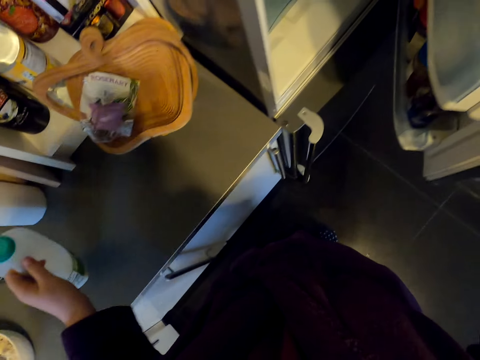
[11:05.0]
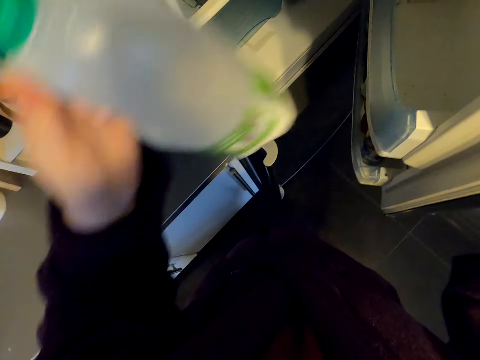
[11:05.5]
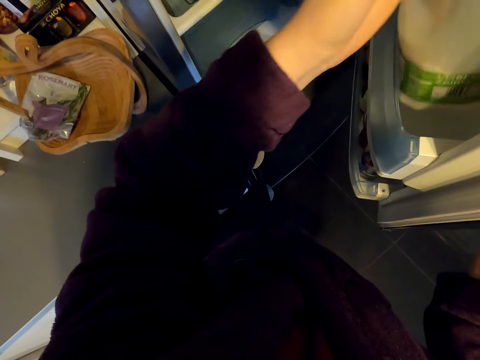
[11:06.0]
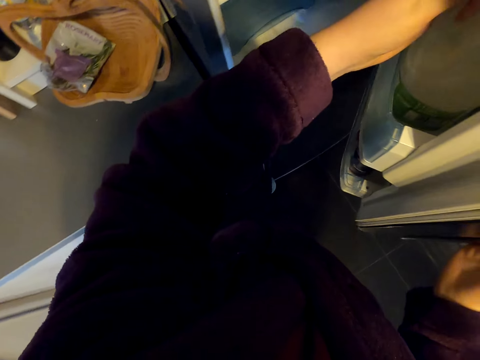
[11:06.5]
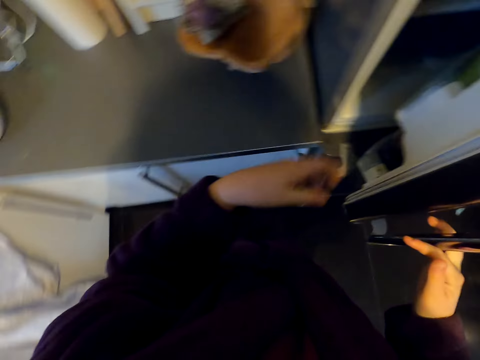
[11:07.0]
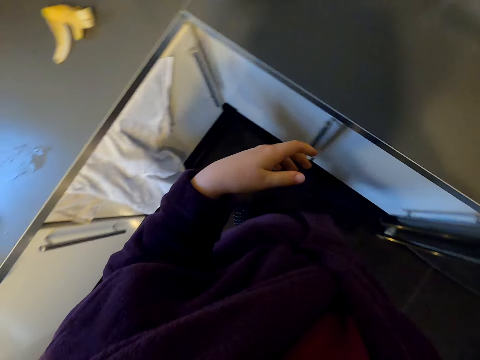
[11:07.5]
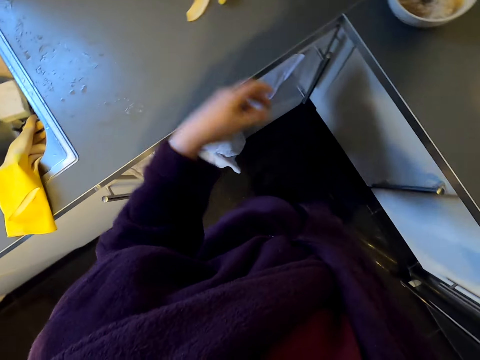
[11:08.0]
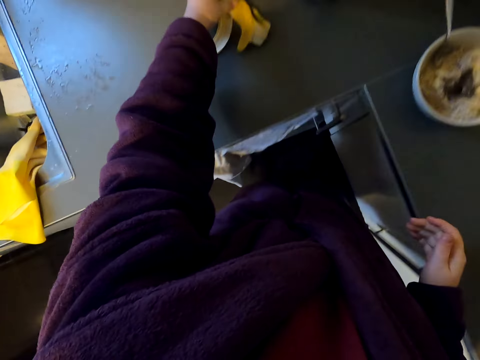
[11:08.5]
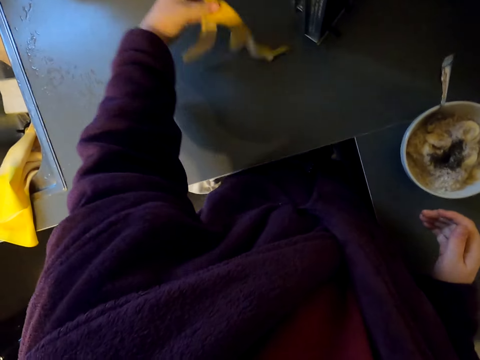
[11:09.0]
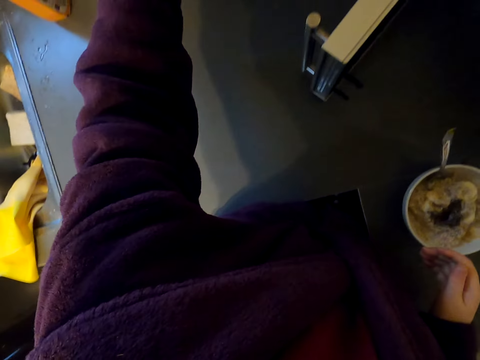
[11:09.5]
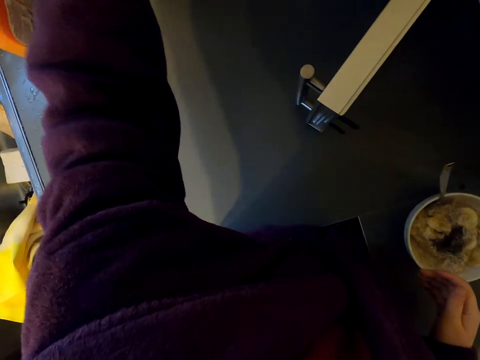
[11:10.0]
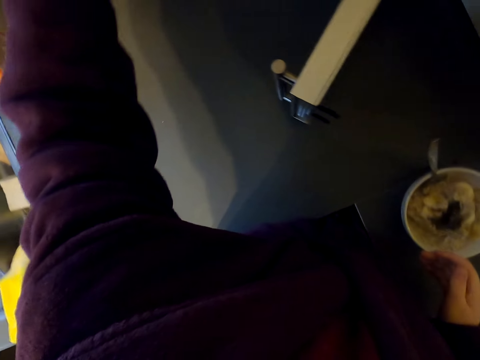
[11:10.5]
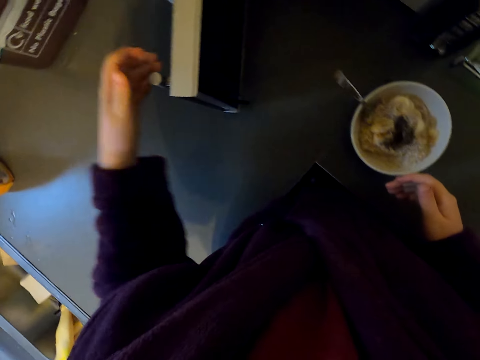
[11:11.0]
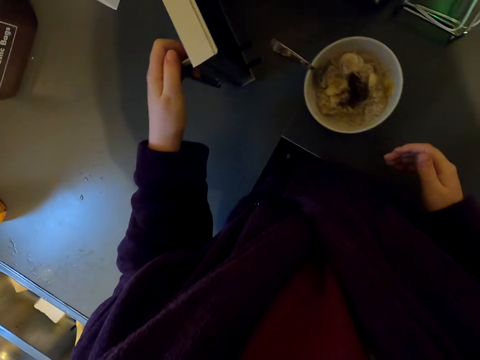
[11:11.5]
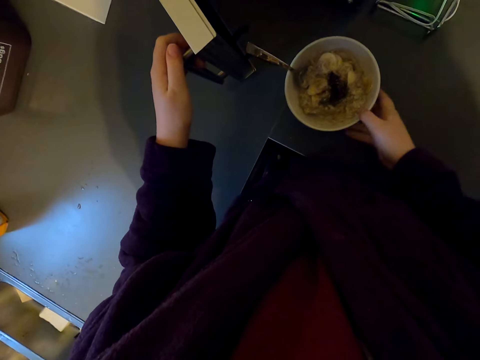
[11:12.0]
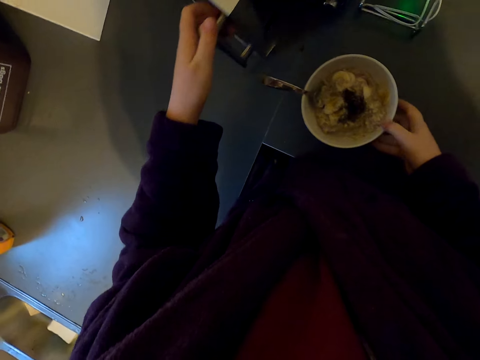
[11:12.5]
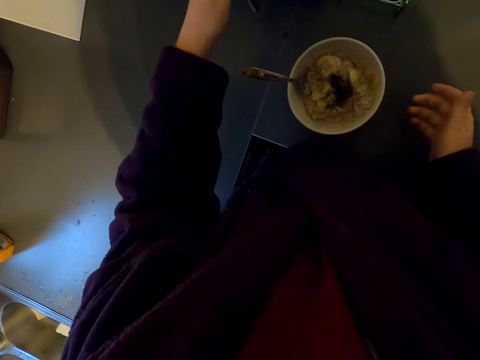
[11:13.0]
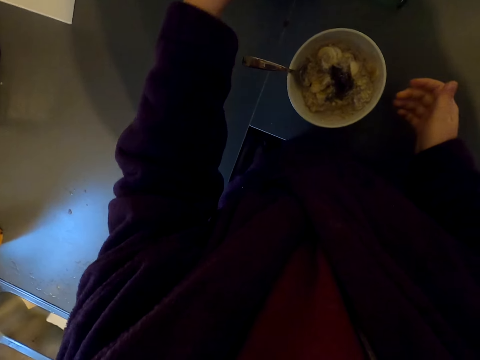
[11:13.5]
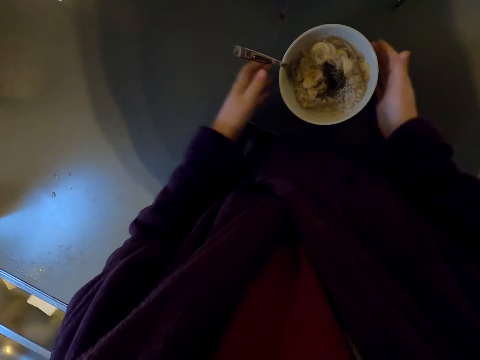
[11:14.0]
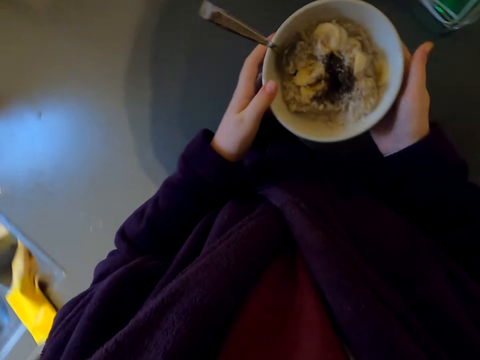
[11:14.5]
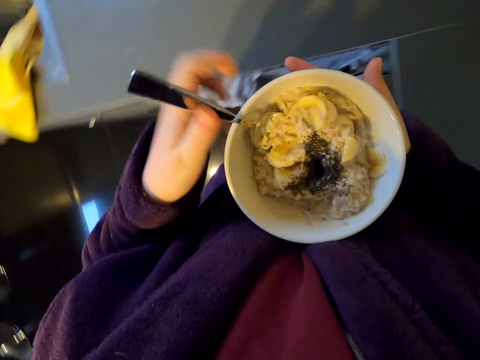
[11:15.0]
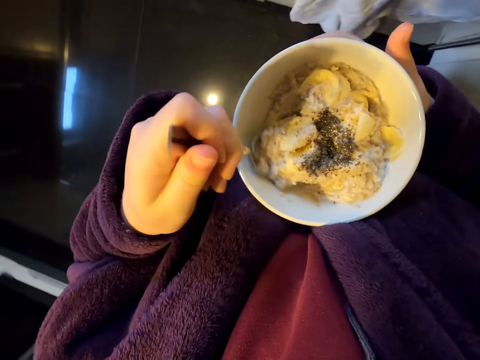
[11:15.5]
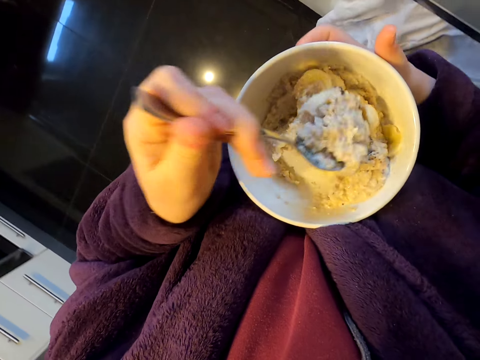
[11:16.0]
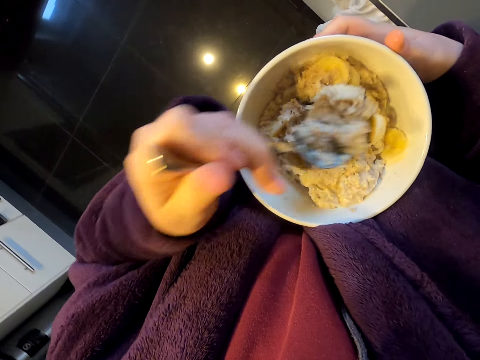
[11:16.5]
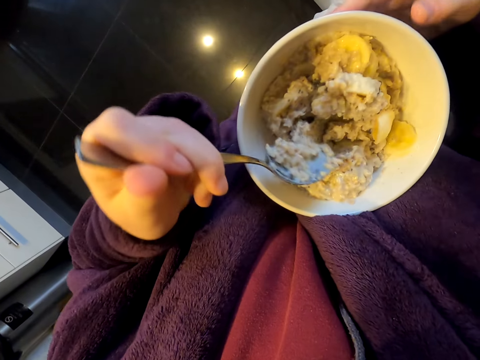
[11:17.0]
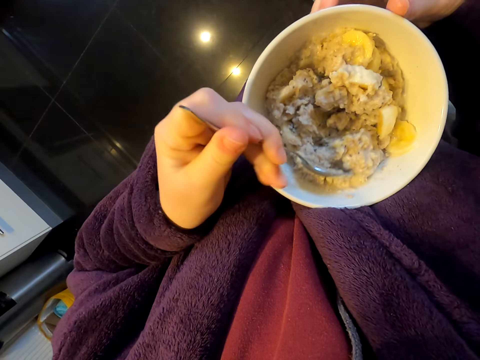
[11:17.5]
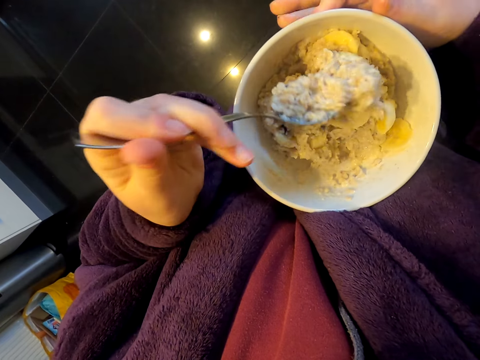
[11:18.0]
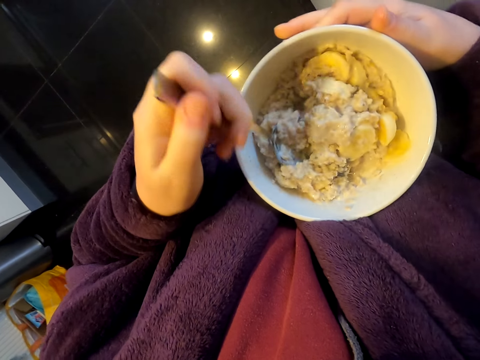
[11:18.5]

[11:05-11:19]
The camera wearer puts a bottle into a fridge. They close the fridge, move the banana peel, and arrange the kitchen slab. They hold the microwave door and close the door. They take the bowl of food, hold the spoon, and mix food in the bowl.
